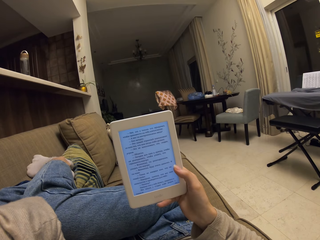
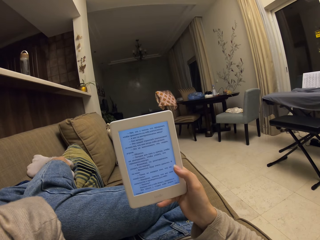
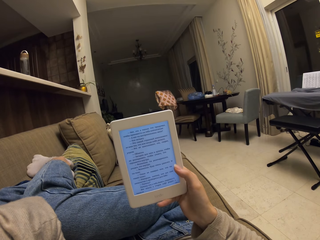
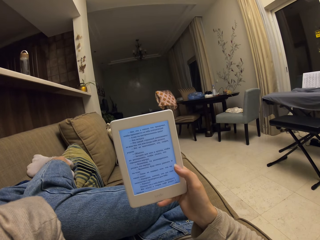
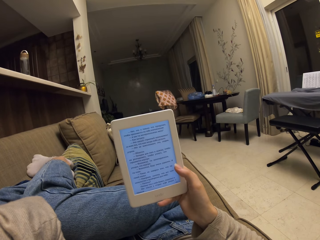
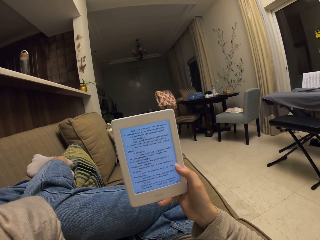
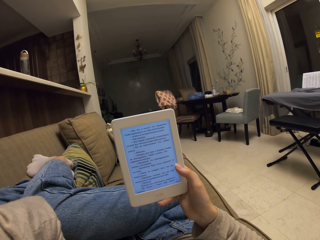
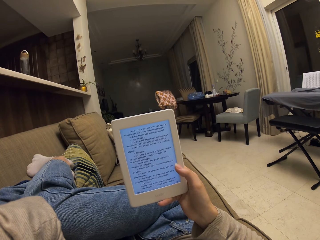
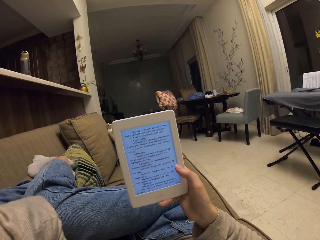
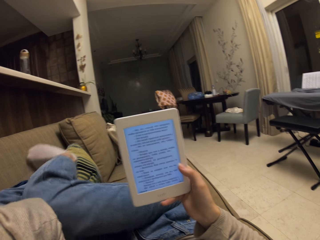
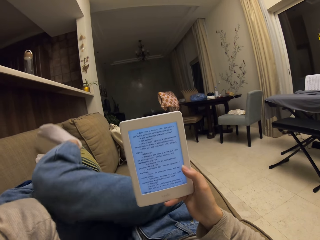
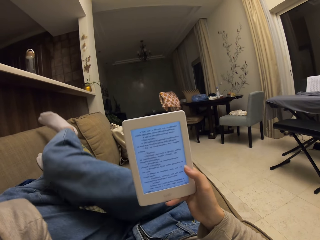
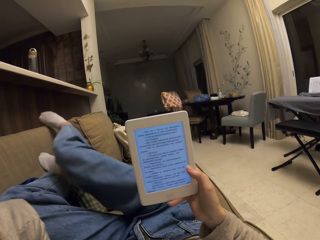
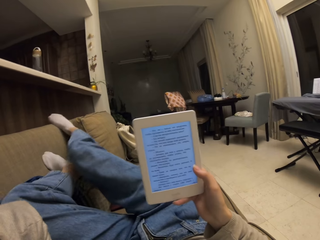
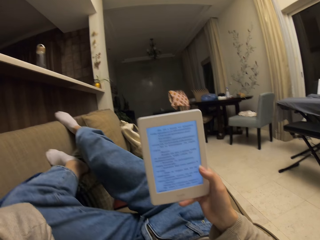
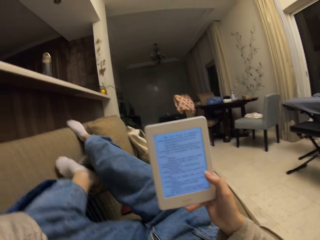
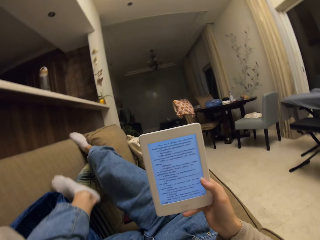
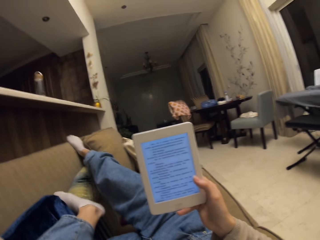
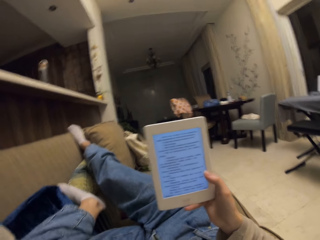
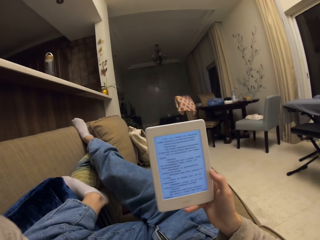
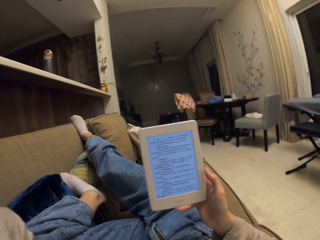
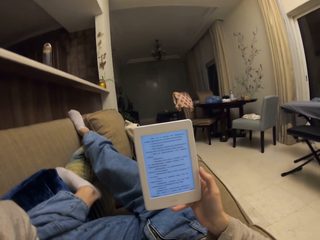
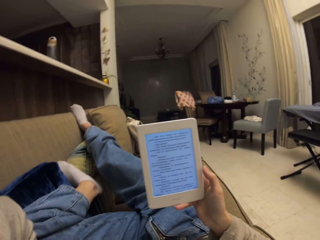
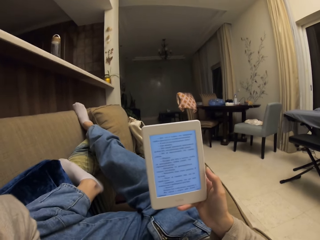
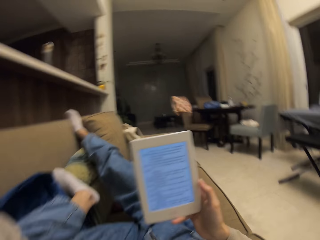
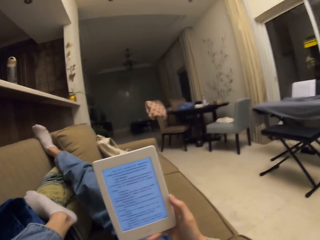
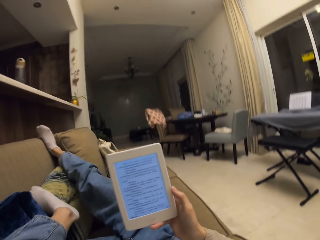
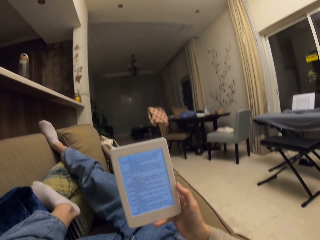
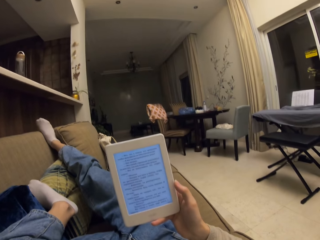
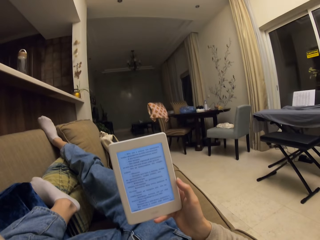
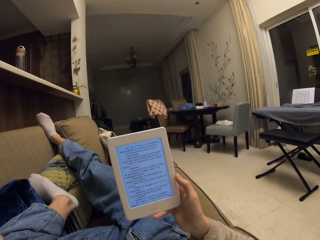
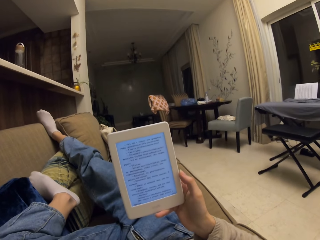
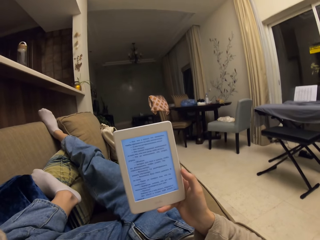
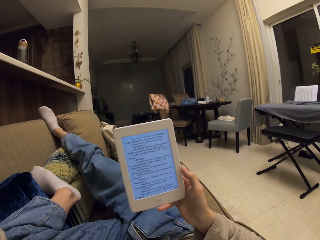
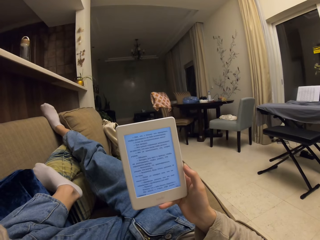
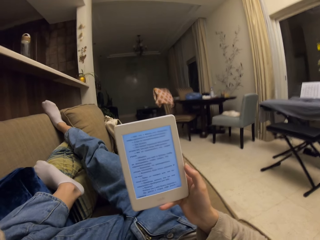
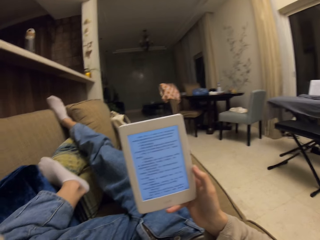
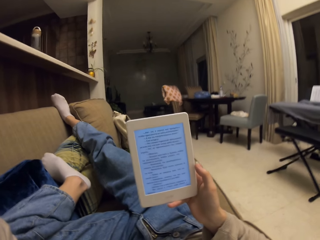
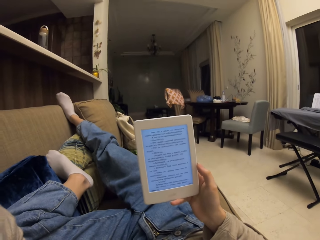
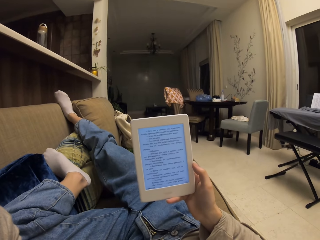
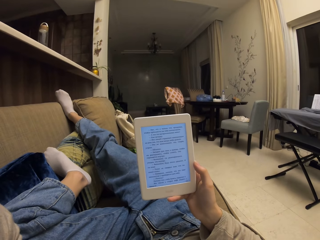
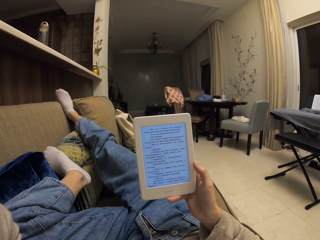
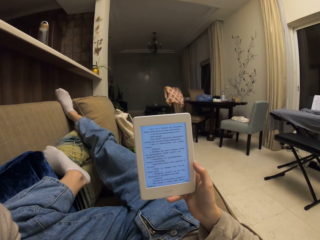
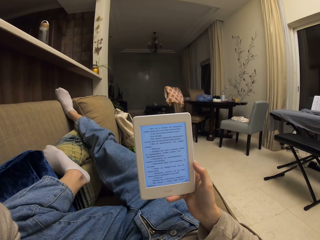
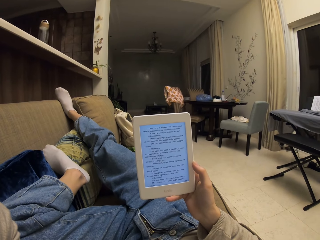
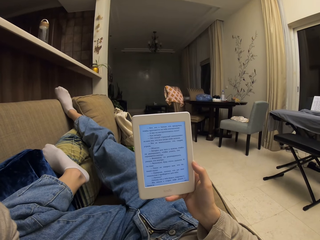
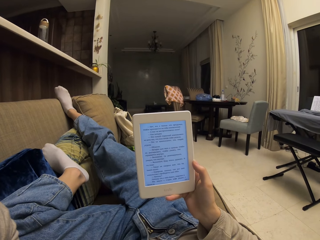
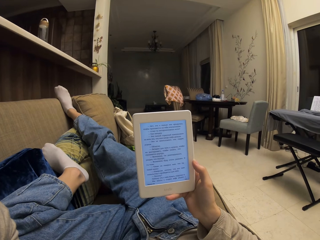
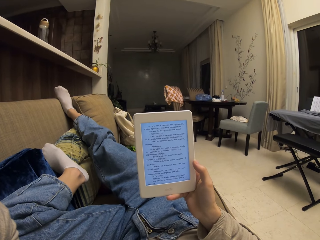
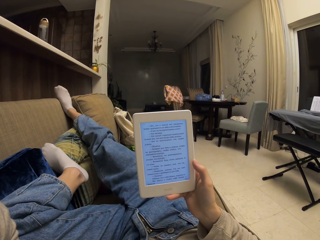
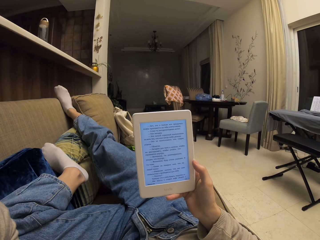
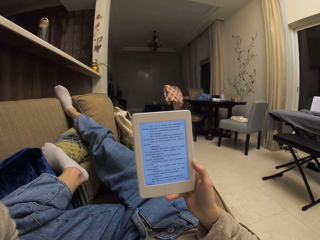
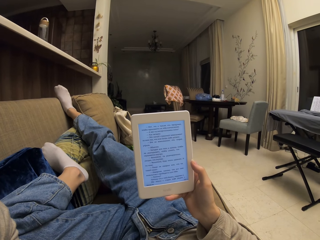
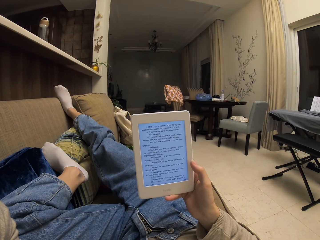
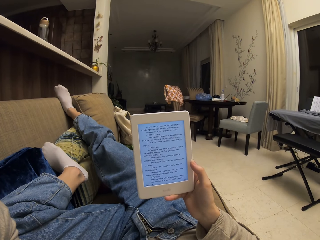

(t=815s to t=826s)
The camera wearer stretches his leg. He reads from the tablet.

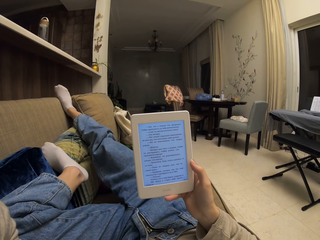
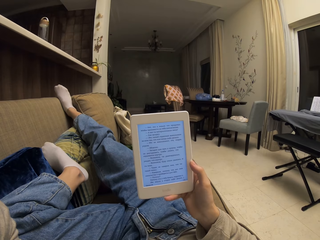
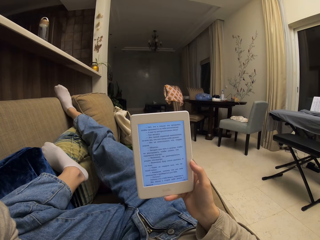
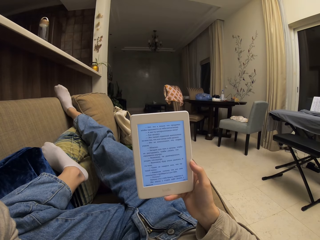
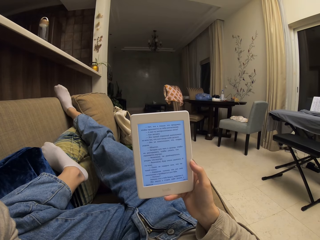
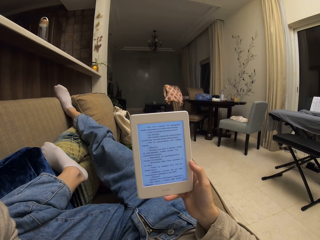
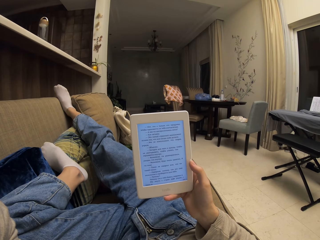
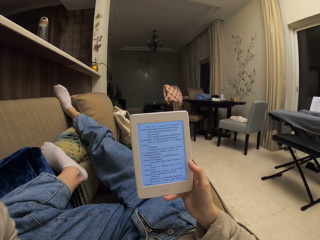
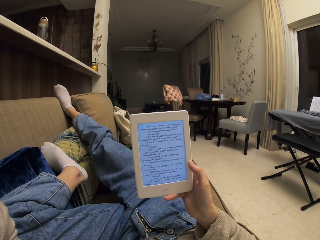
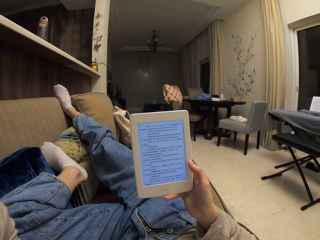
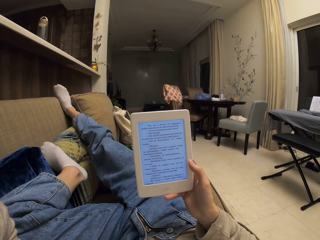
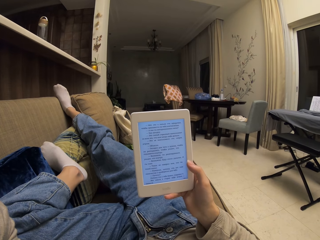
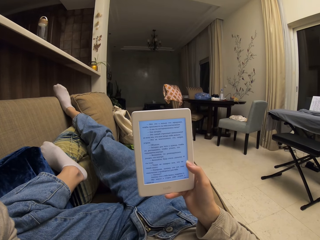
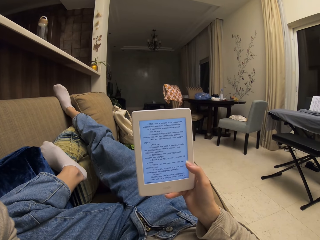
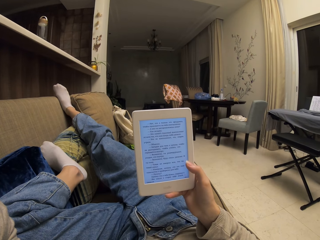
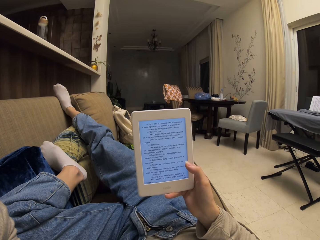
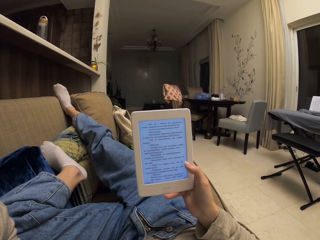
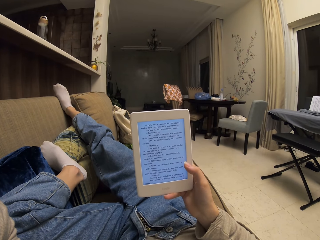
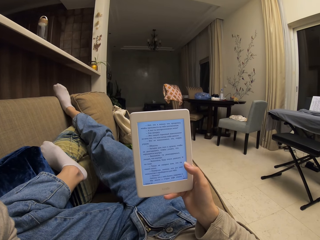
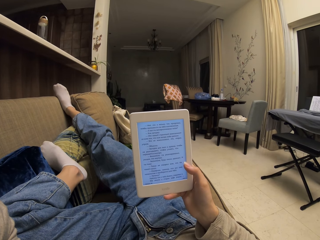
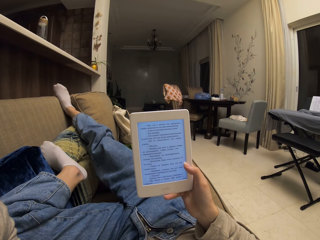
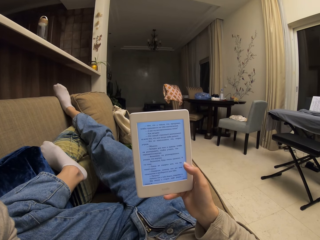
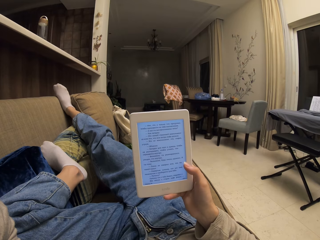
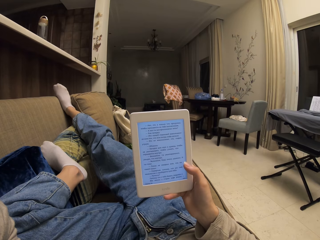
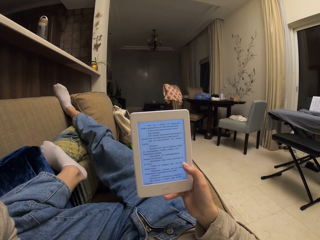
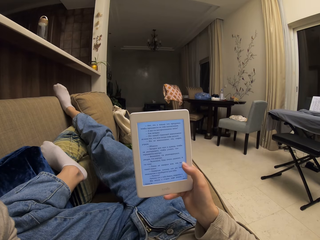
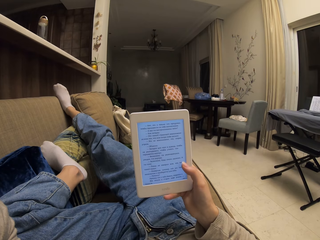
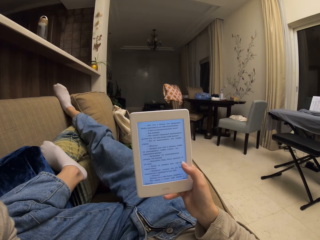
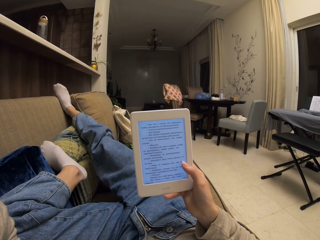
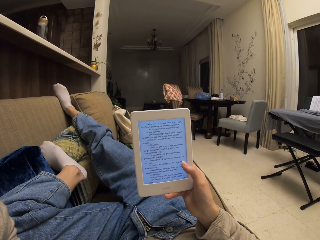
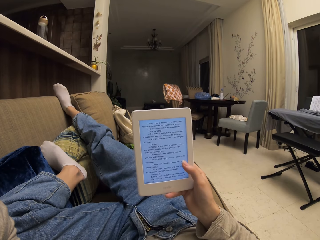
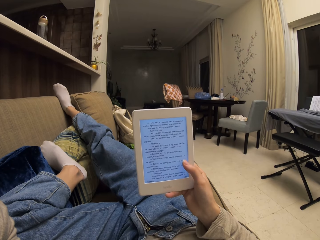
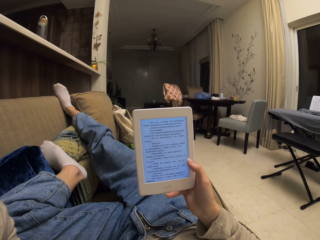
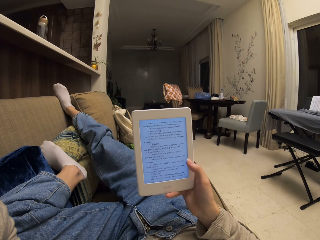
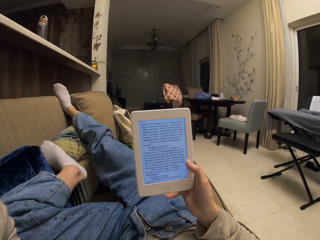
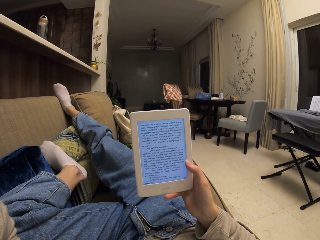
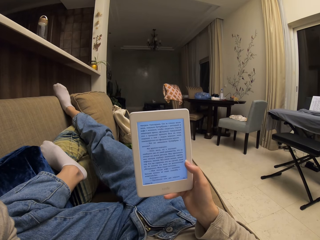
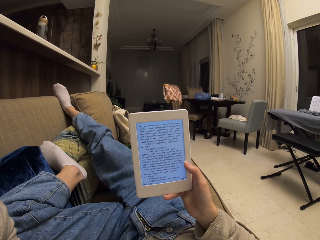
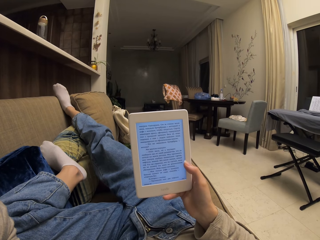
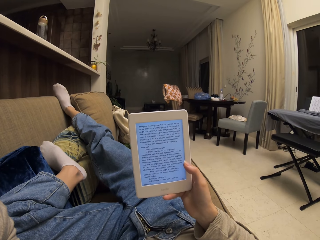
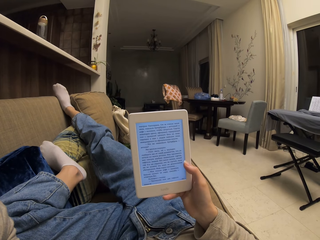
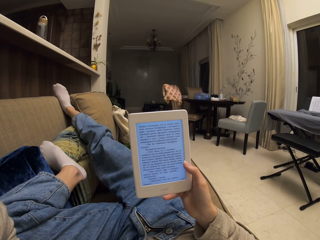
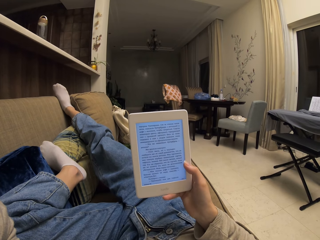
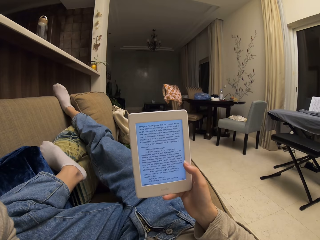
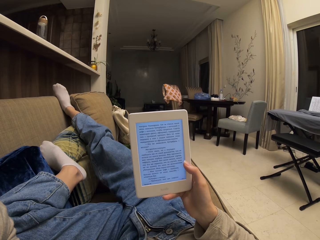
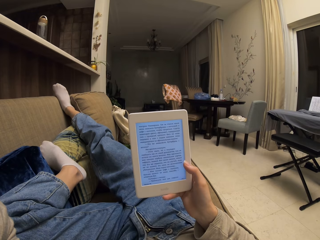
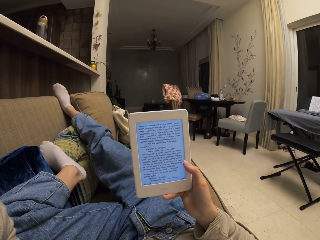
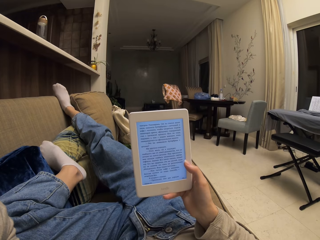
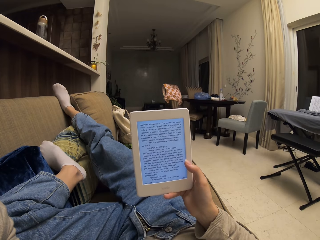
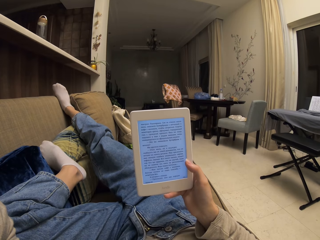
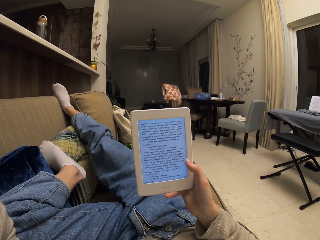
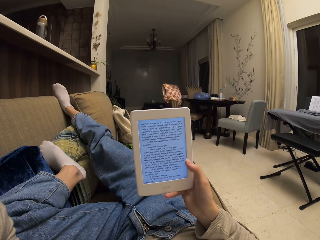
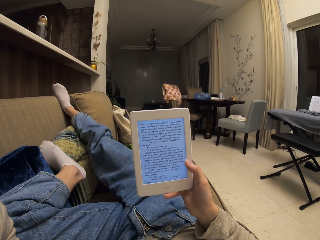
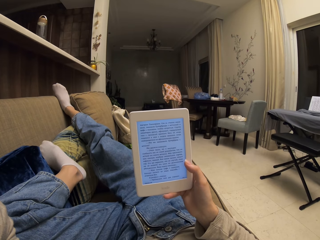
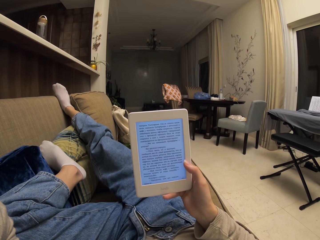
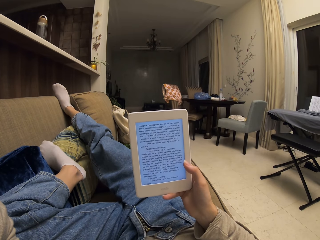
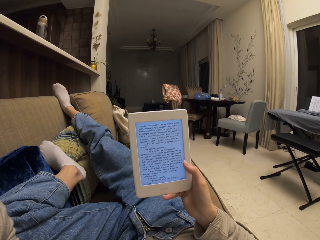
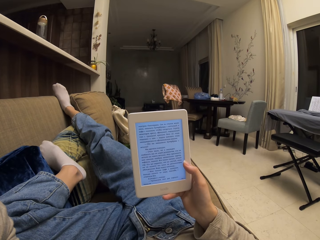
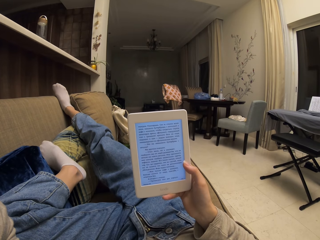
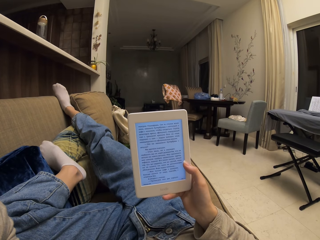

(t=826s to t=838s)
The camera wearer taps on the screen of the phone. They read from the phone.
